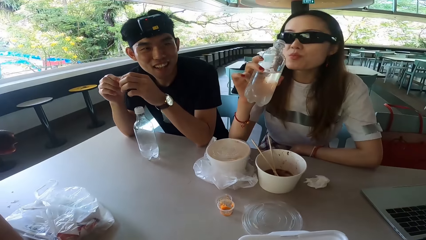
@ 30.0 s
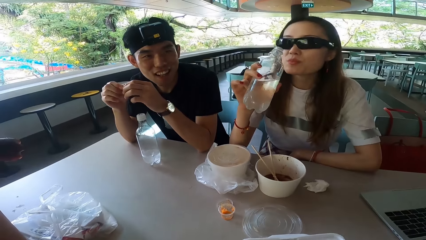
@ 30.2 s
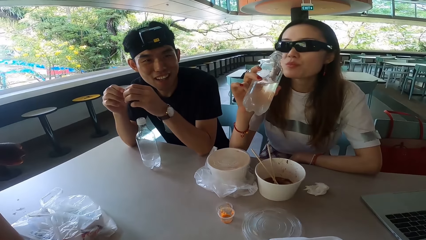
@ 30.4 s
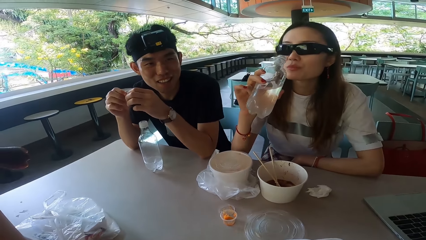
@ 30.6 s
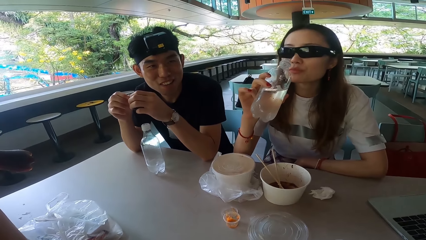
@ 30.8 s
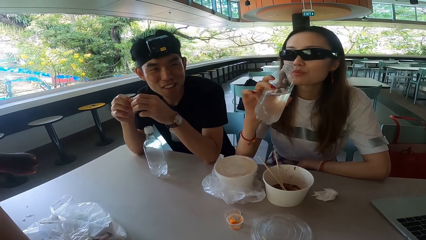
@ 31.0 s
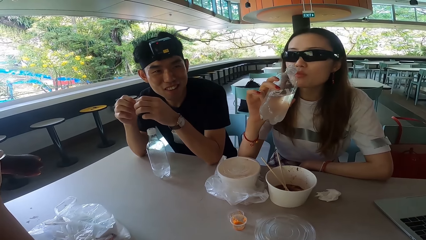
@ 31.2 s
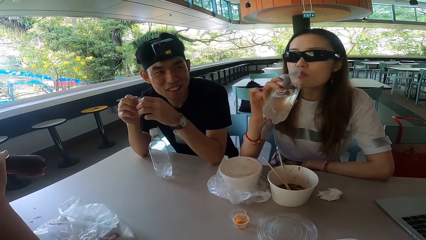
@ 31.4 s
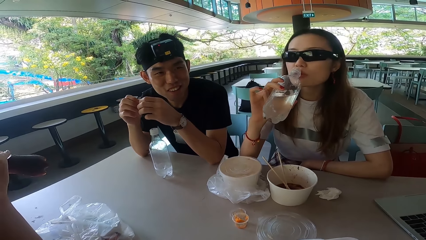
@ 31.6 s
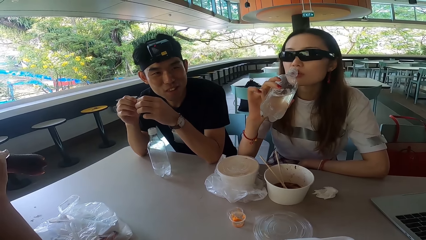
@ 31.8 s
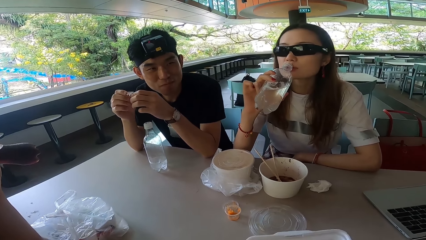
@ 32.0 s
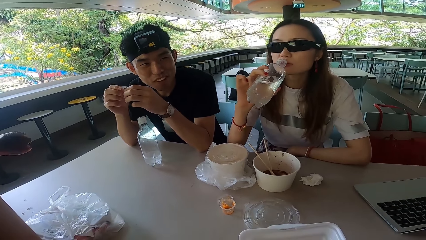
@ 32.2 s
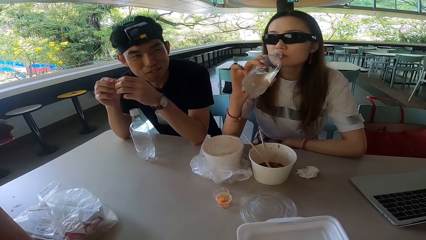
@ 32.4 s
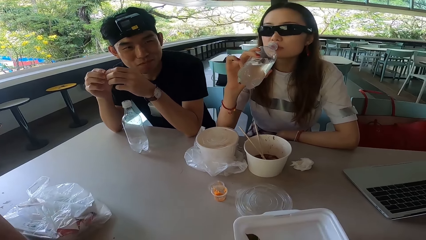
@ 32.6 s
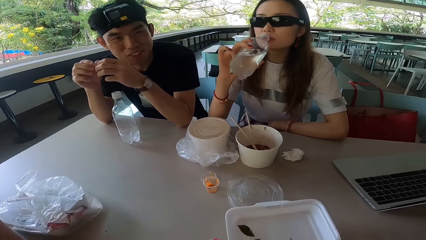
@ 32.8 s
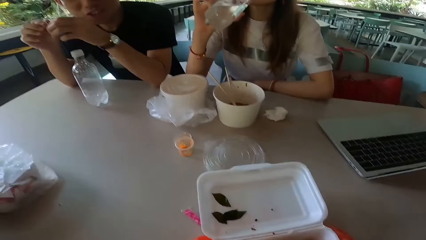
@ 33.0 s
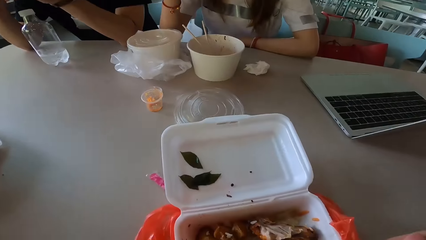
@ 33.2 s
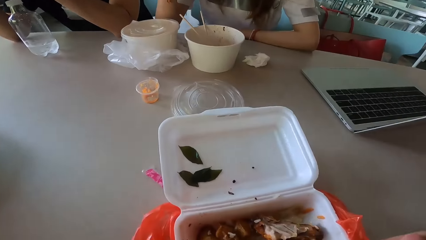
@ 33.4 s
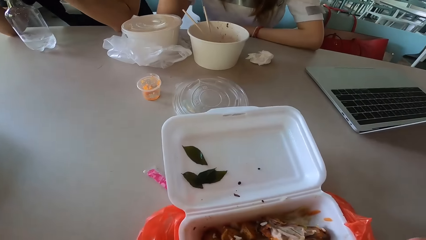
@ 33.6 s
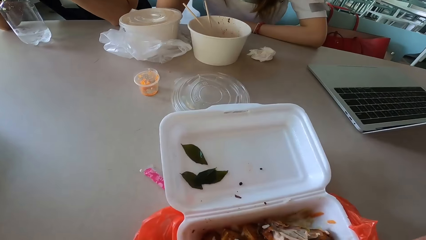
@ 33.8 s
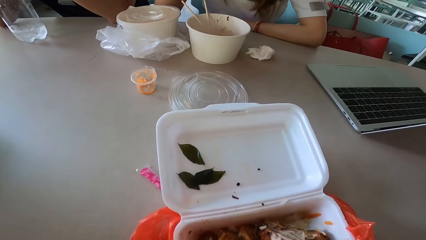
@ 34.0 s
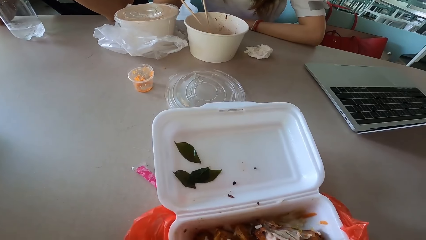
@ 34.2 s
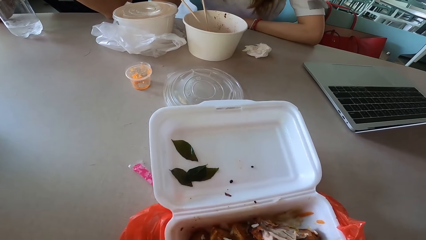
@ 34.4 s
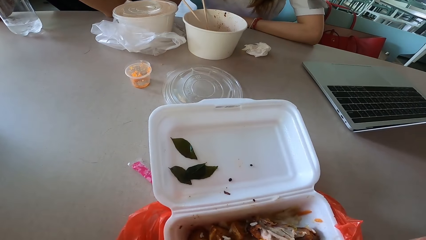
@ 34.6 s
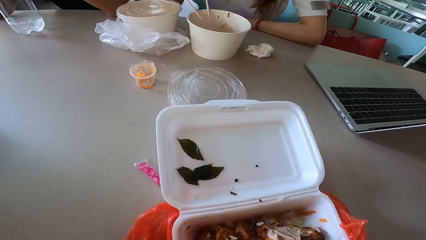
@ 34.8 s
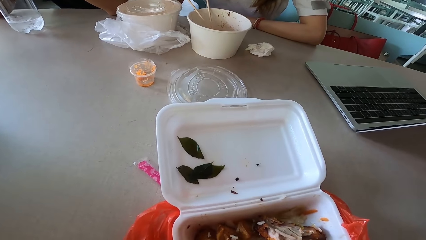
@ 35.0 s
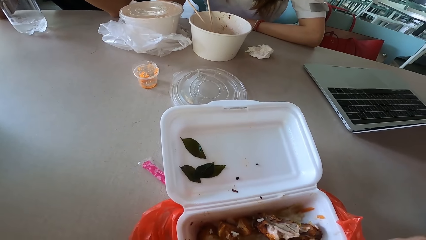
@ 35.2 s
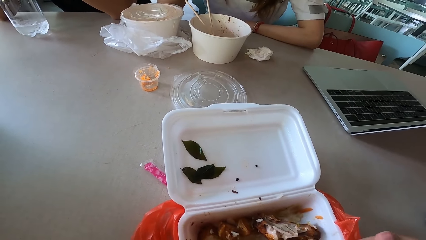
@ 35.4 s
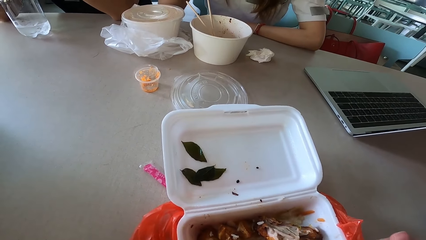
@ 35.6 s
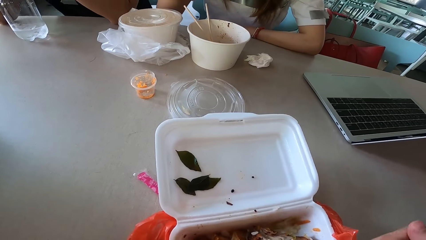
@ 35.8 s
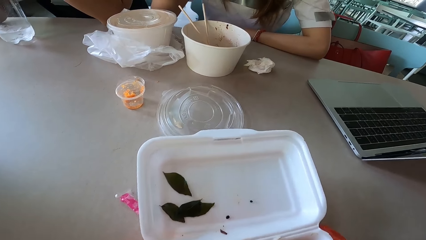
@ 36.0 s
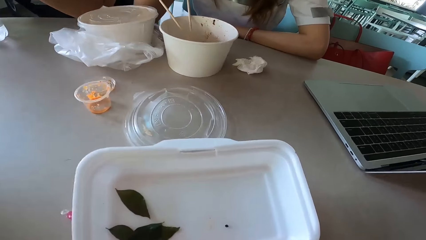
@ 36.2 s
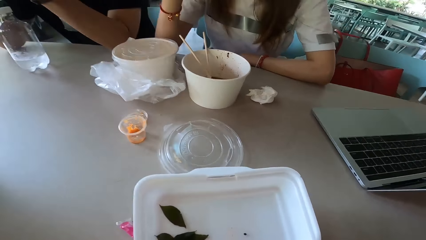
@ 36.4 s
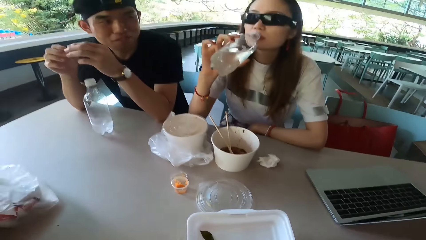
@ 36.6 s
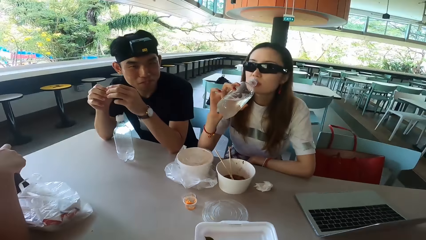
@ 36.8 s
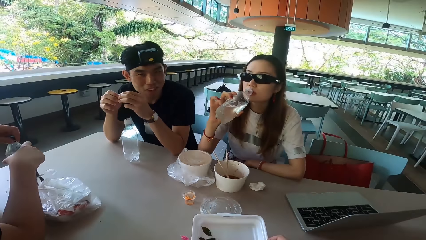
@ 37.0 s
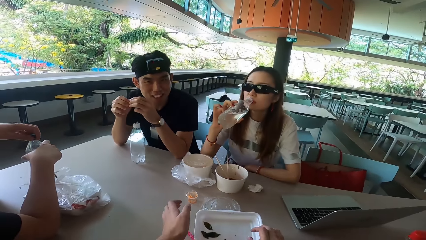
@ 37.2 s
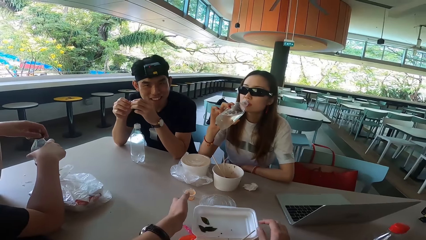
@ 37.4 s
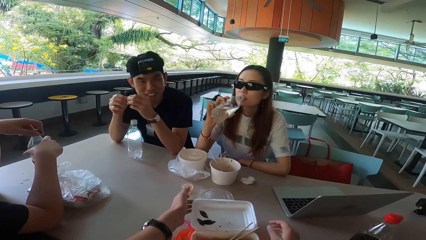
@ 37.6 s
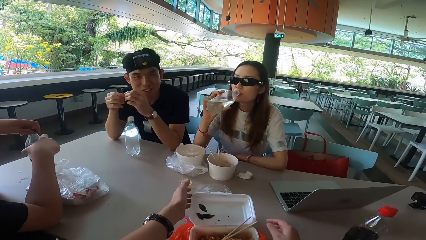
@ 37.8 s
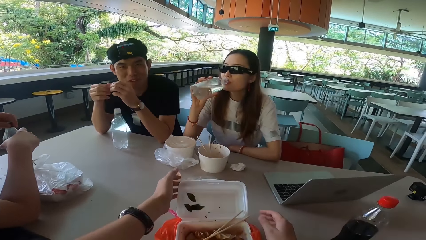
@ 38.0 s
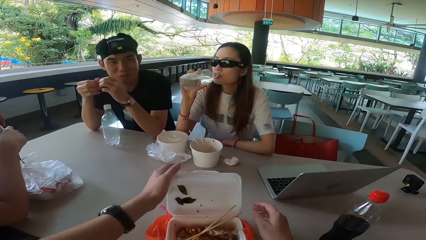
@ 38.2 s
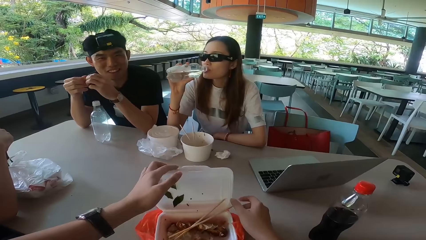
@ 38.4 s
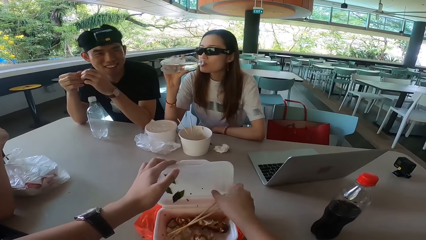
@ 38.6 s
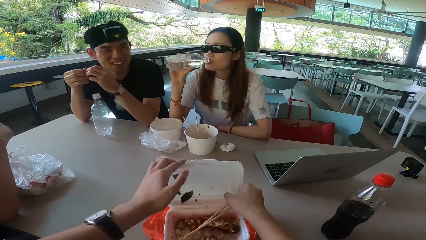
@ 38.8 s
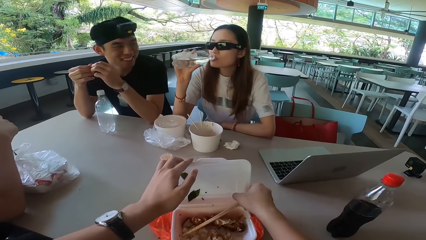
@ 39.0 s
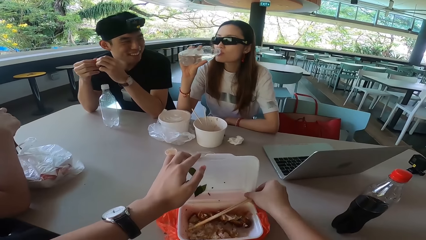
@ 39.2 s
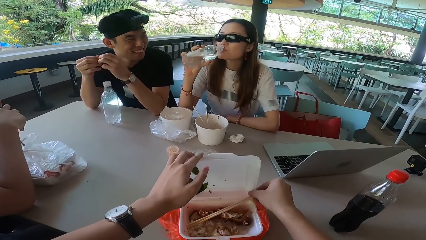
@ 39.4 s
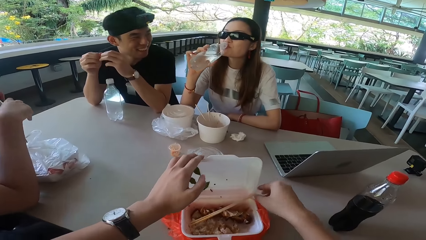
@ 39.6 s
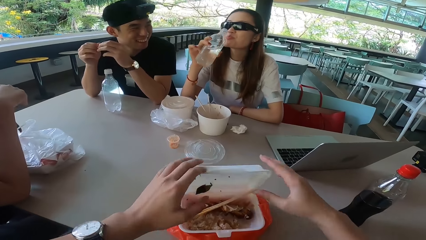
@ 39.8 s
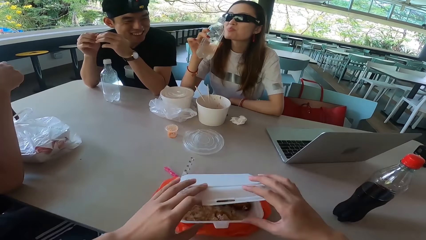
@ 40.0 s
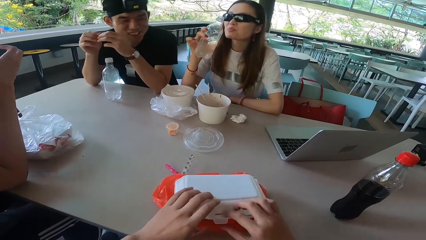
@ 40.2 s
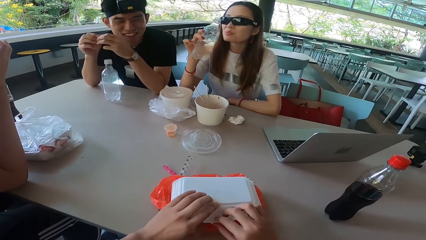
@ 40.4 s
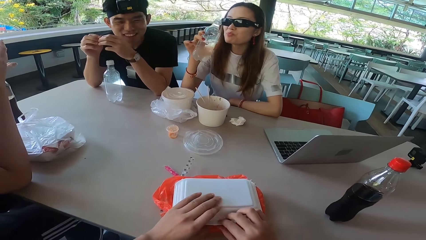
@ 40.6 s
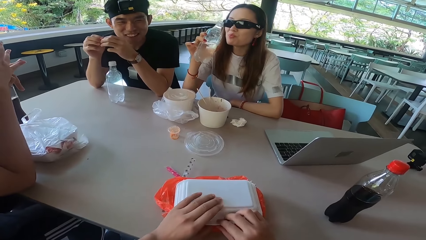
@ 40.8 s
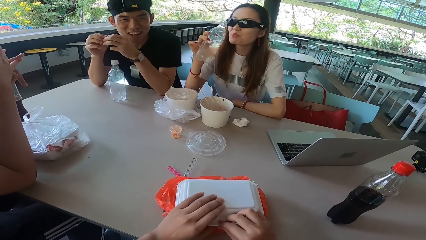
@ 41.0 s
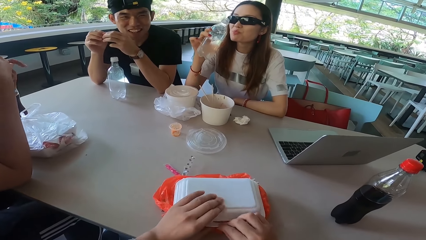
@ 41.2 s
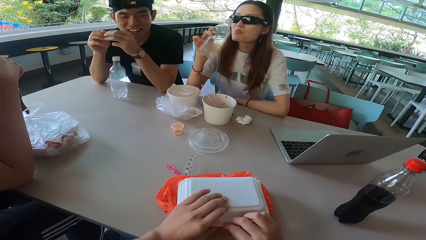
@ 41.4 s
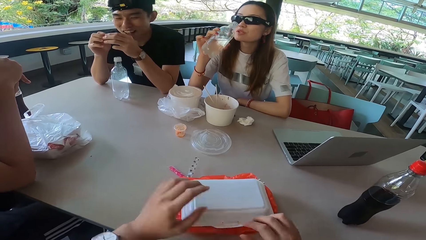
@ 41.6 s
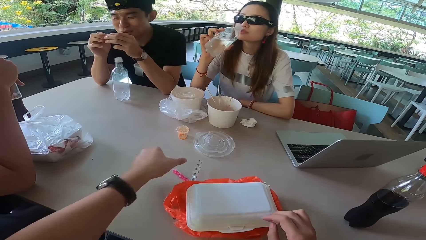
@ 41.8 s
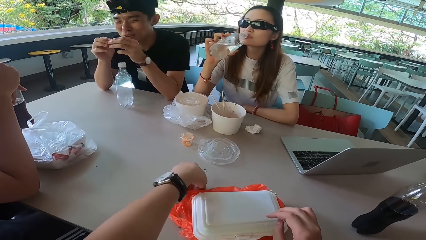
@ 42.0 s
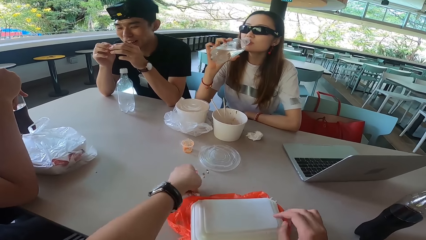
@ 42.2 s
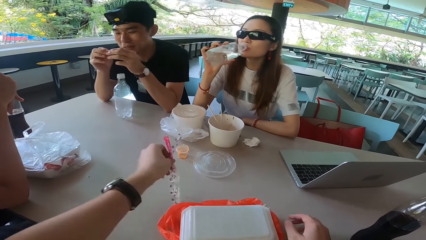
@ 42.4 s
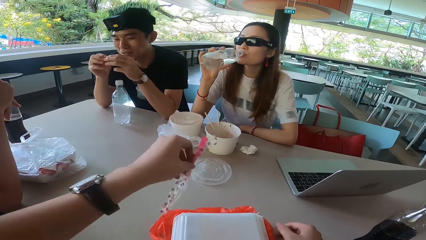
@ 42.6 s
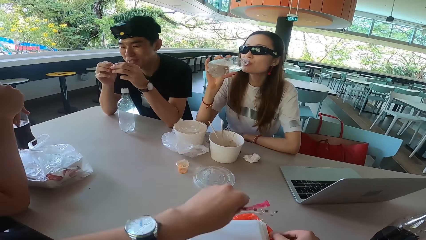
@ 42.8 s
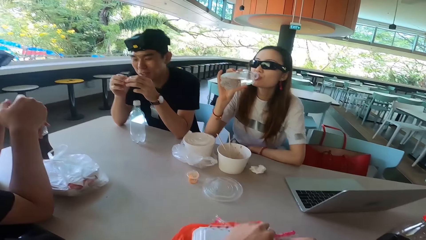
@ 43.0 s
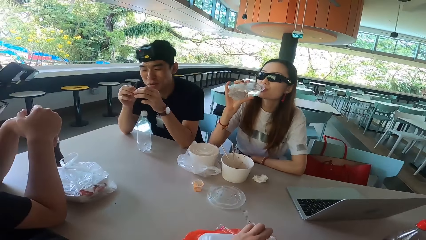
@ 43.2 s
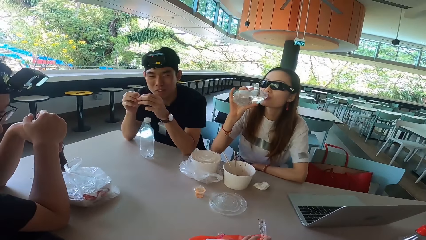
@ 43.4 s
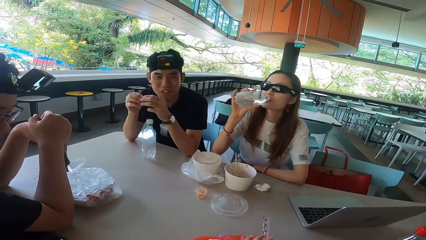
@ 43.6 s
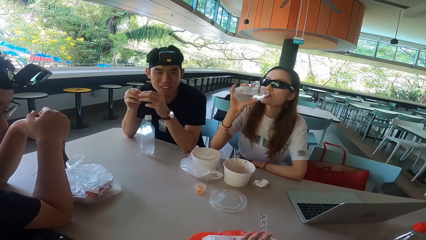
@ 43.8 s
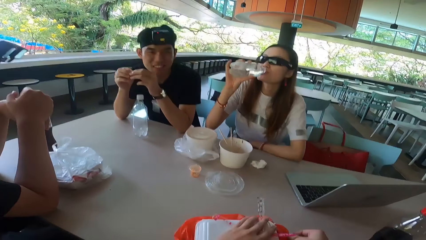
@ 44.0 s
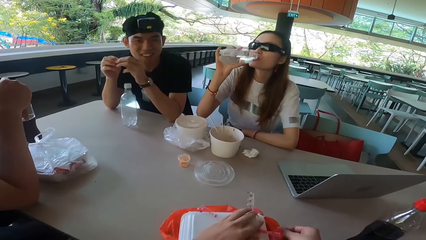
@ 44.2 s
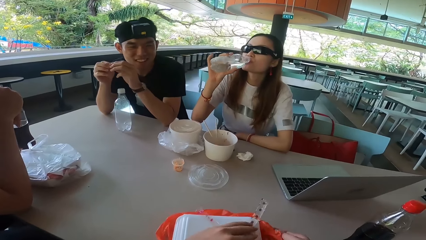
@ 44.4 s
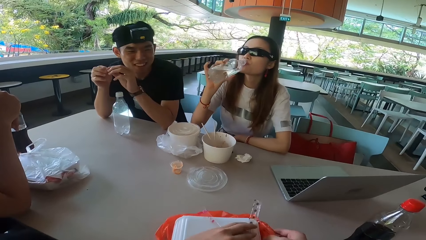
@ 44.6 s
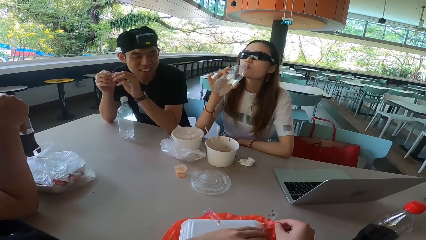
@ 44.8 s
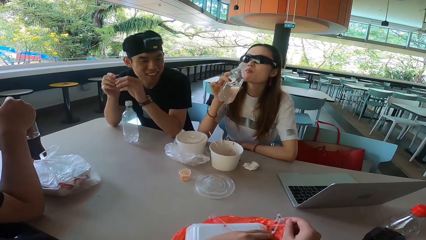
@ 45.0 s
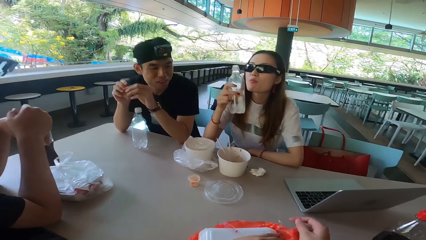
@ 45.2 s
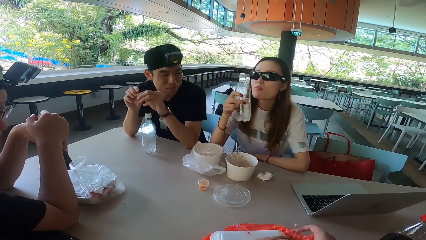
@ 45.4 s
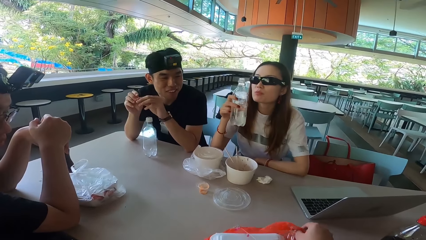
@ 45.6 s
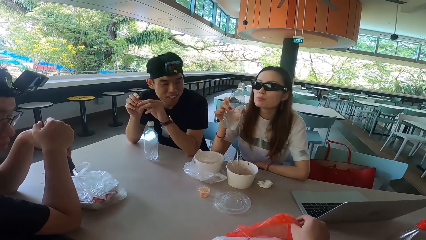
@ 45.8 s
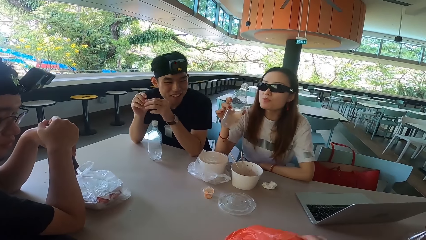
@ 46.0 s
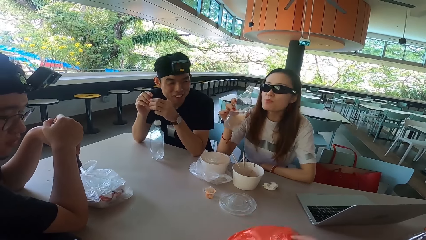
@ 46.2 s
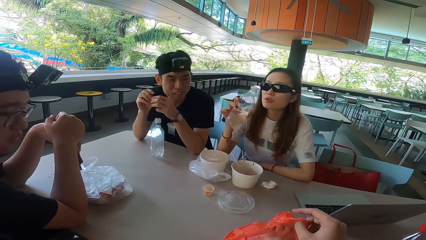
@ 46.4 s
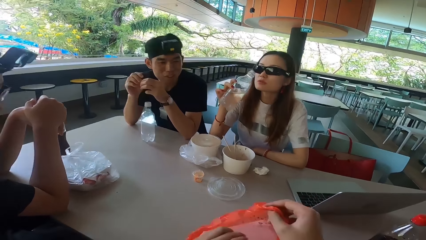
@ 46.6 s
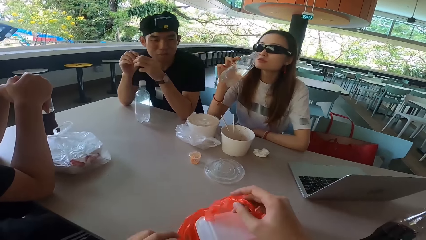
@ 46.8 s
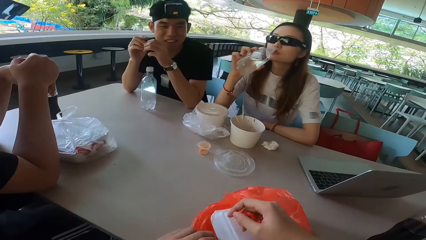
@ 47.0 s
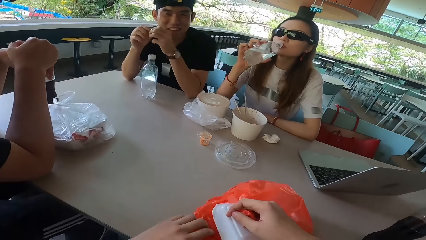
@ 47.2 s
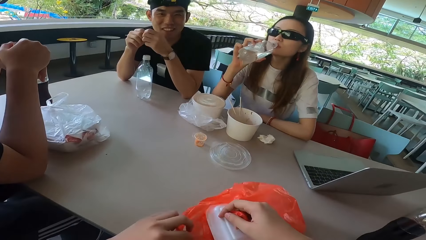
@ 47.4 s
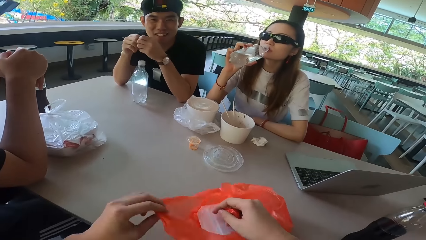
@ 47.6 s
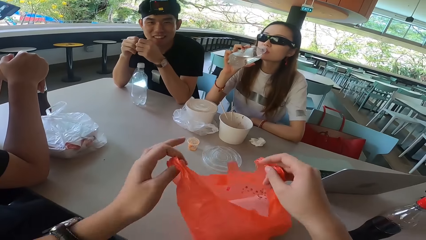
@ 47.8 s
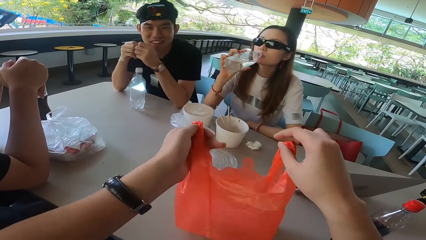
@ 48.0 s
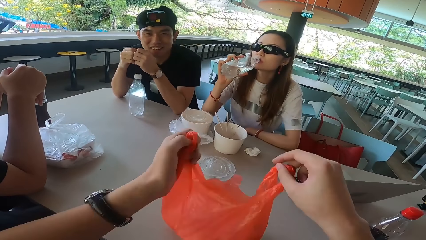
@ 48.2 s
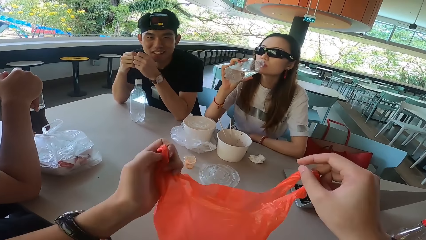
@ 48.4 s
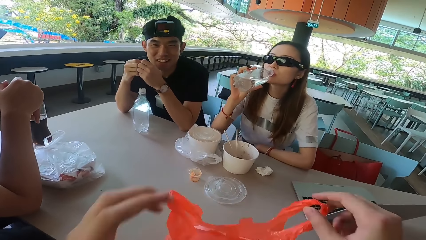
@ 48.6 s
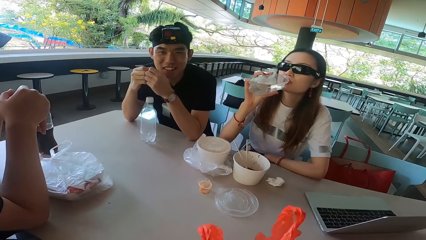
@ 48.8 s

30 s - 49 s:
A man moves fingers and talks to the camera wearer. Another man drinks something. A woman drinks water from a bottle. The other man holds a bottle with both hands and tightens the bottle. The camera wearer closes the food container with both hands. They move a chopstick and align the chopsticks. The first man turns left. The other man puts the bottle on the table. The woman turns forward. The other man lifts a hand. The camera wearer picks up a wrapper. They place something on the food container. The woman talks to the camera wearer. The first man talks to the camera wearer. The camera wearer lifts a polythene bag. They pull the paper. The first man shakes his head. The camera wearer straightens the paper. The woman drinks something.
